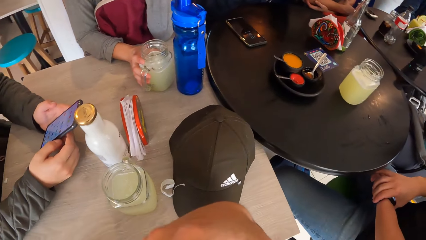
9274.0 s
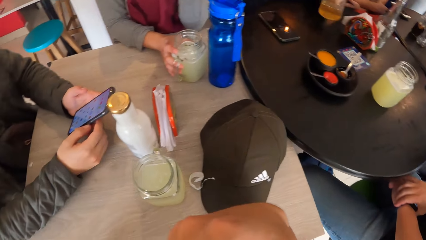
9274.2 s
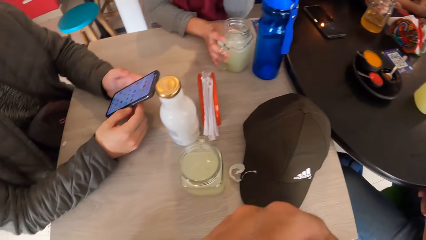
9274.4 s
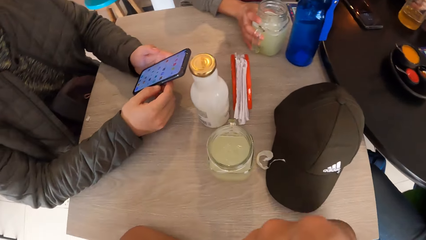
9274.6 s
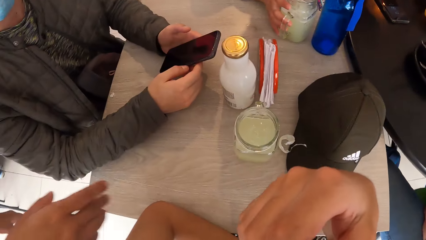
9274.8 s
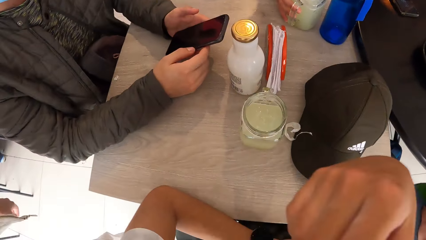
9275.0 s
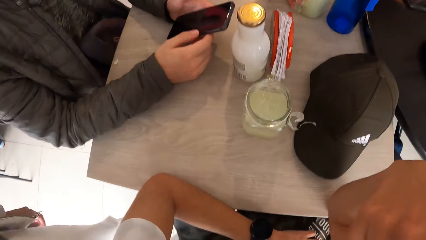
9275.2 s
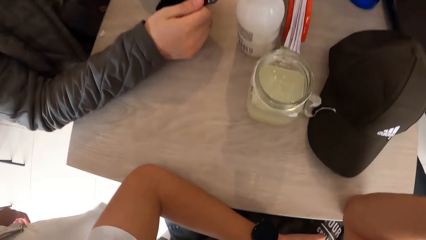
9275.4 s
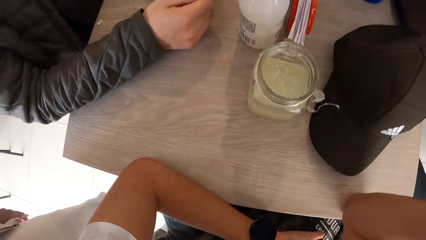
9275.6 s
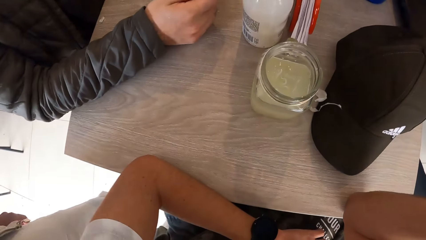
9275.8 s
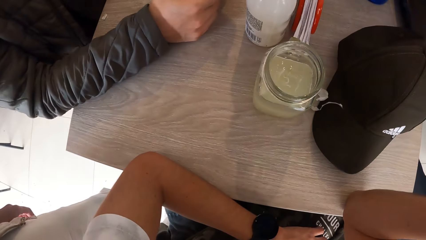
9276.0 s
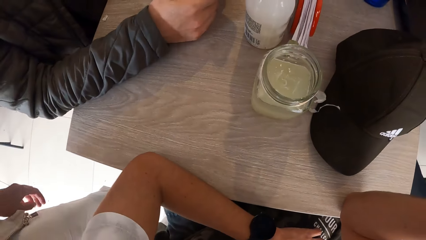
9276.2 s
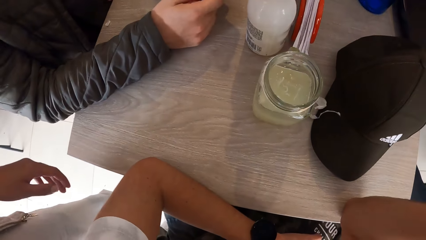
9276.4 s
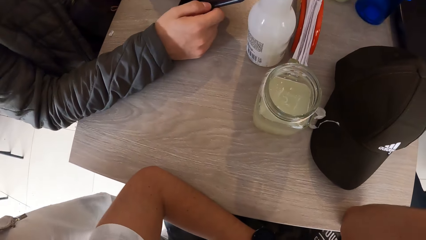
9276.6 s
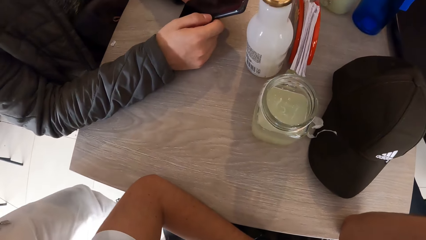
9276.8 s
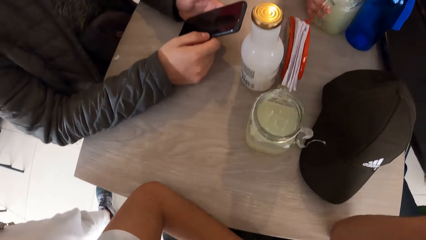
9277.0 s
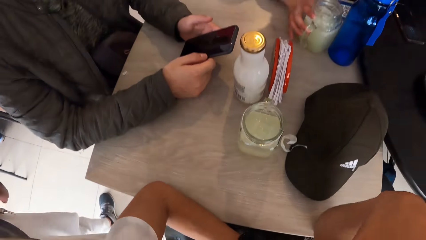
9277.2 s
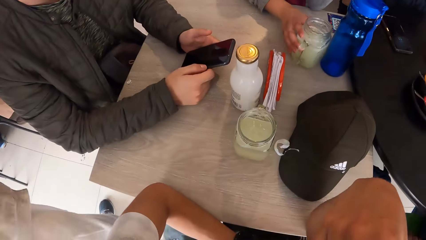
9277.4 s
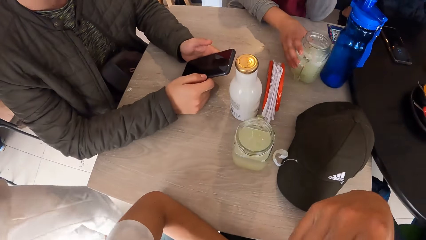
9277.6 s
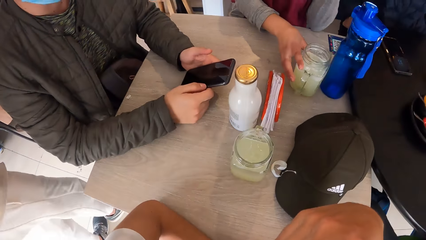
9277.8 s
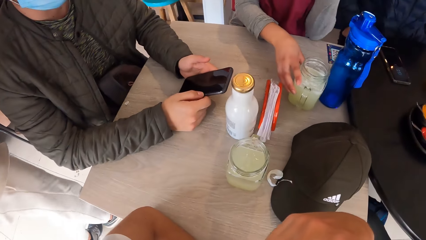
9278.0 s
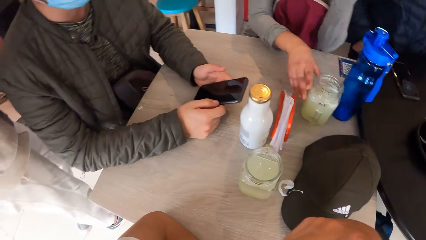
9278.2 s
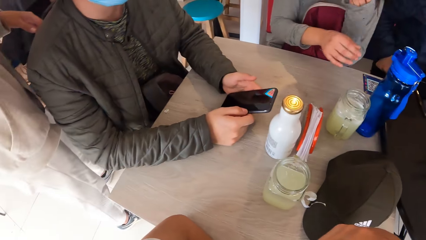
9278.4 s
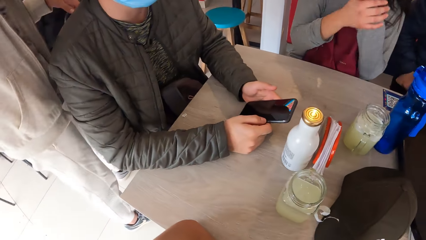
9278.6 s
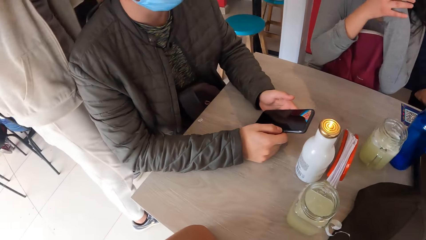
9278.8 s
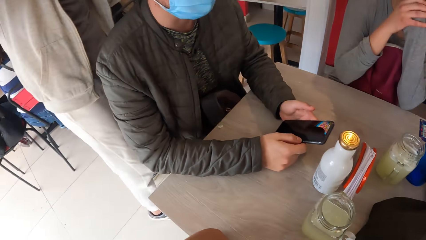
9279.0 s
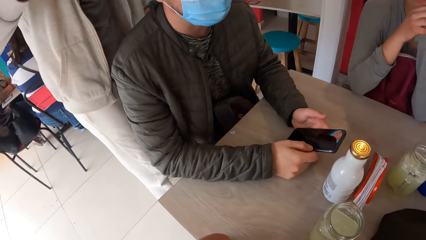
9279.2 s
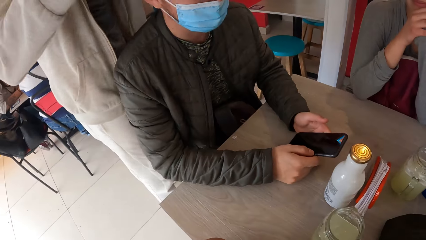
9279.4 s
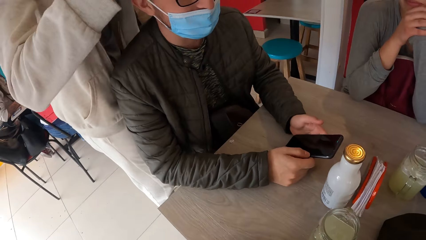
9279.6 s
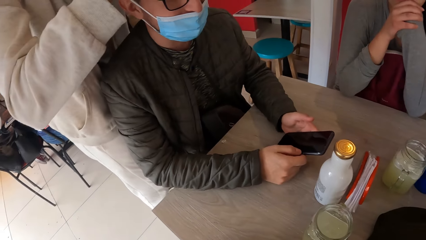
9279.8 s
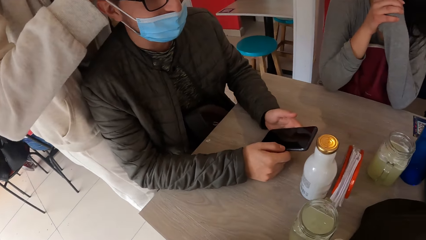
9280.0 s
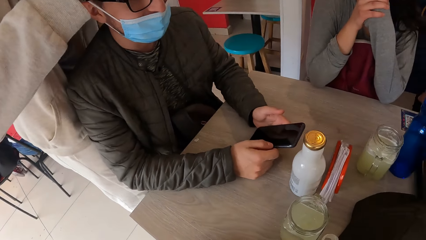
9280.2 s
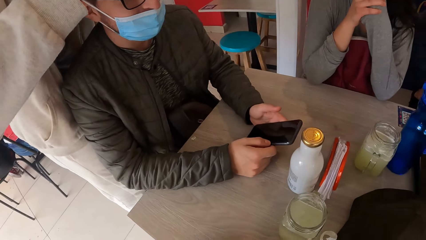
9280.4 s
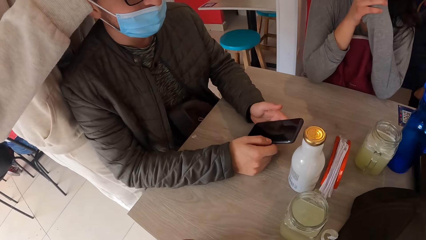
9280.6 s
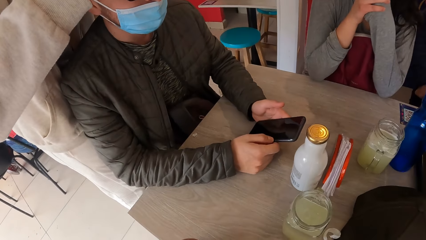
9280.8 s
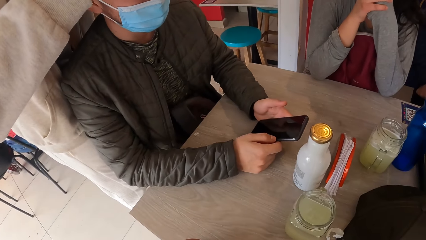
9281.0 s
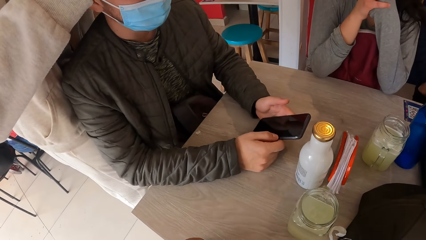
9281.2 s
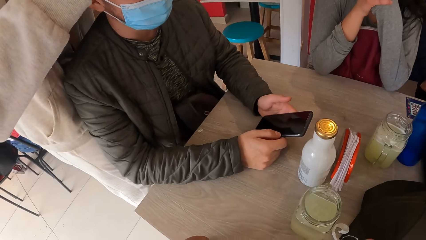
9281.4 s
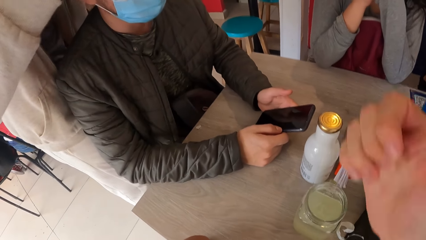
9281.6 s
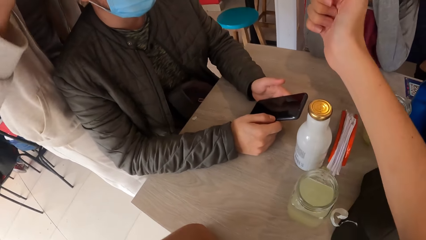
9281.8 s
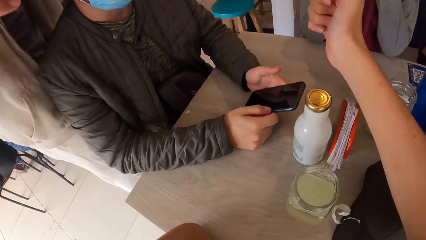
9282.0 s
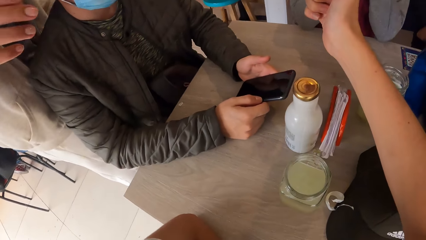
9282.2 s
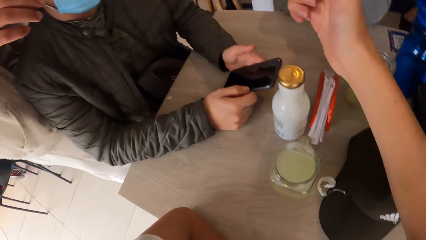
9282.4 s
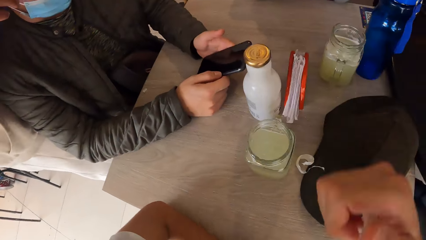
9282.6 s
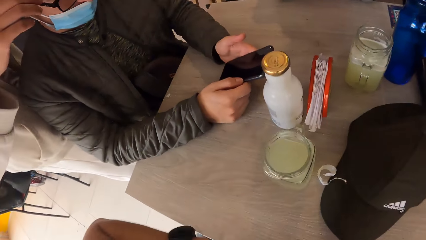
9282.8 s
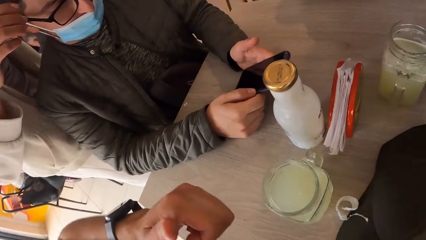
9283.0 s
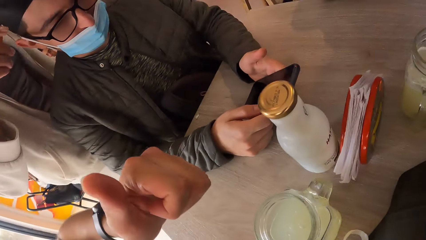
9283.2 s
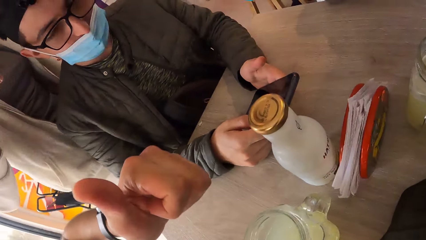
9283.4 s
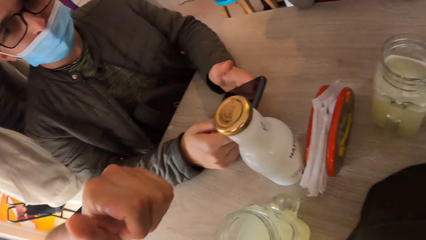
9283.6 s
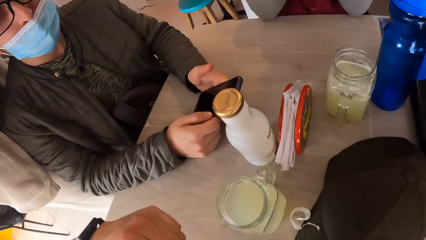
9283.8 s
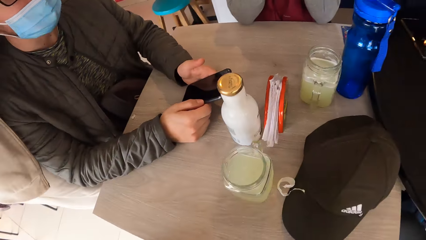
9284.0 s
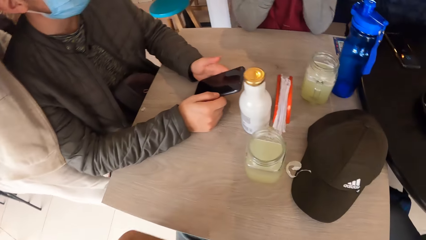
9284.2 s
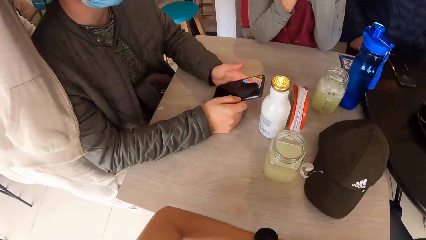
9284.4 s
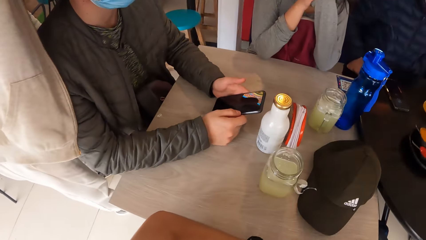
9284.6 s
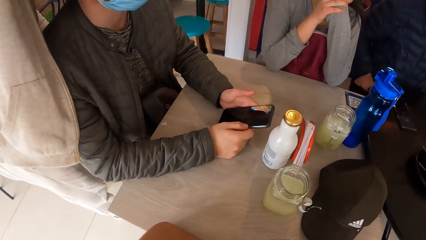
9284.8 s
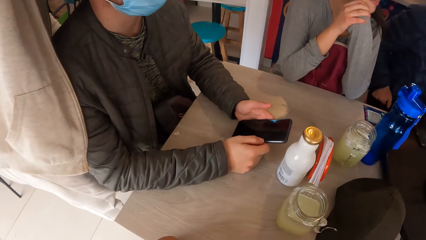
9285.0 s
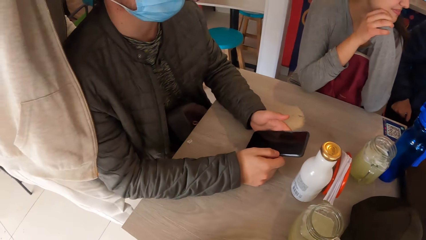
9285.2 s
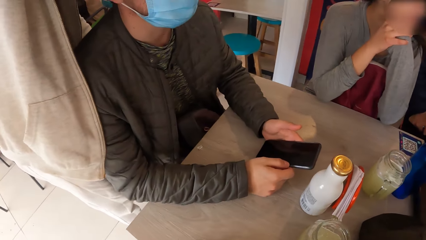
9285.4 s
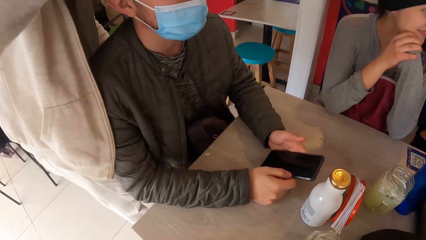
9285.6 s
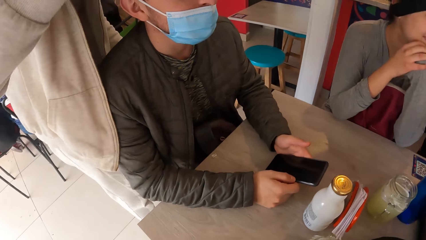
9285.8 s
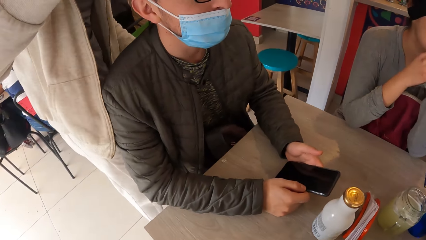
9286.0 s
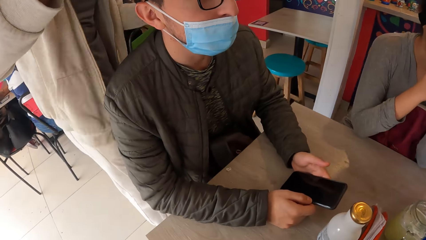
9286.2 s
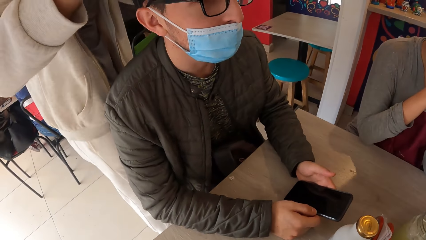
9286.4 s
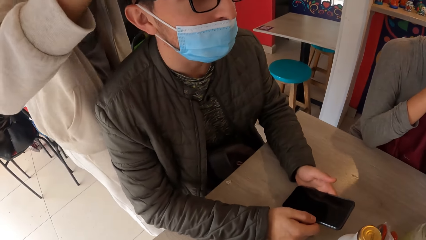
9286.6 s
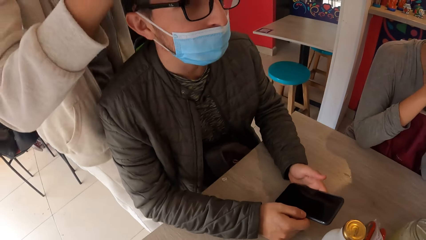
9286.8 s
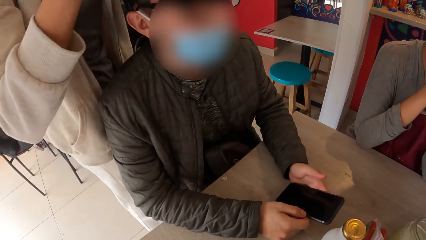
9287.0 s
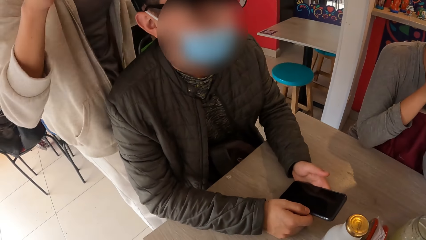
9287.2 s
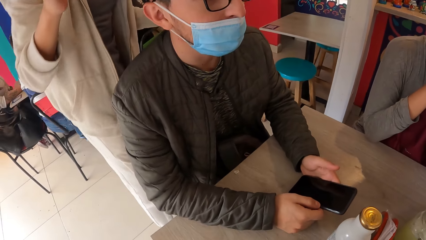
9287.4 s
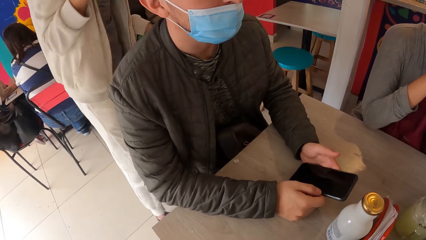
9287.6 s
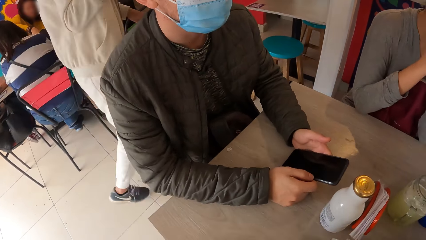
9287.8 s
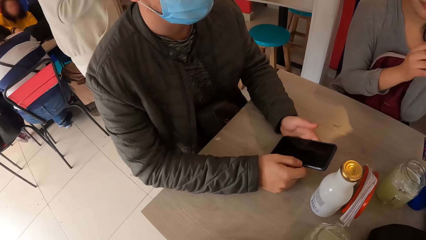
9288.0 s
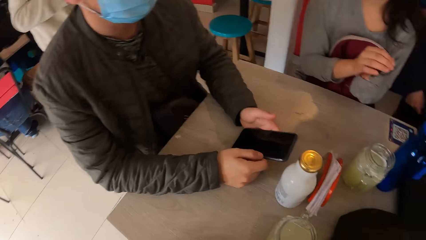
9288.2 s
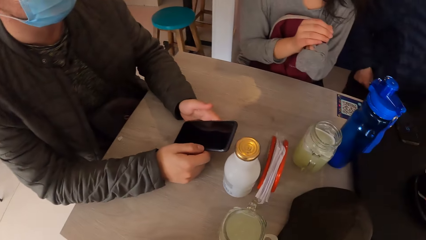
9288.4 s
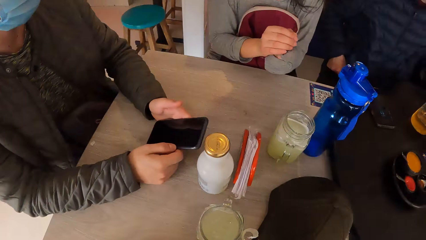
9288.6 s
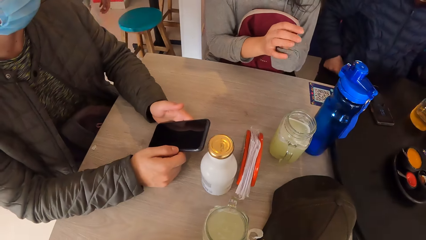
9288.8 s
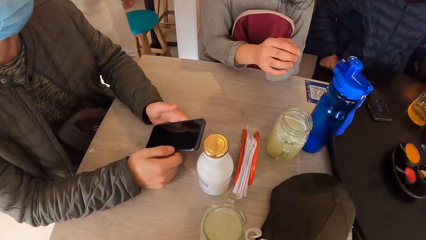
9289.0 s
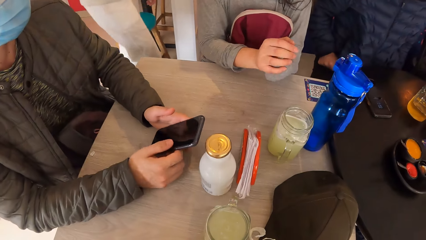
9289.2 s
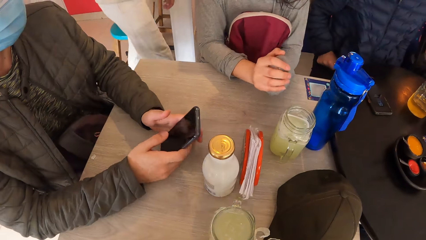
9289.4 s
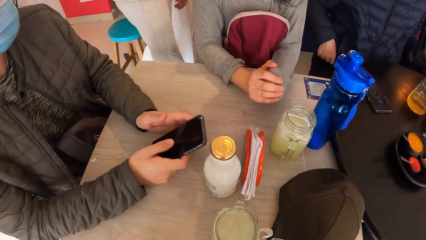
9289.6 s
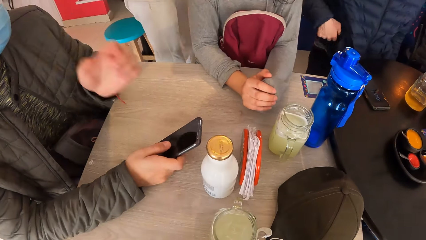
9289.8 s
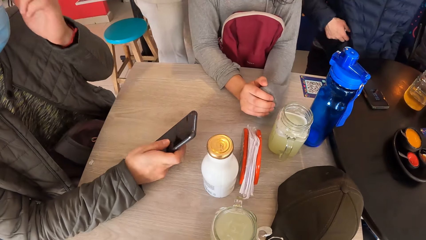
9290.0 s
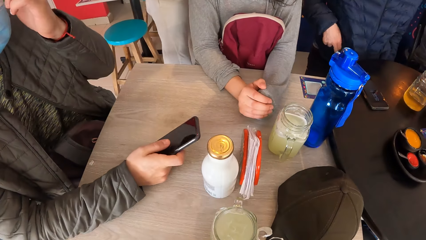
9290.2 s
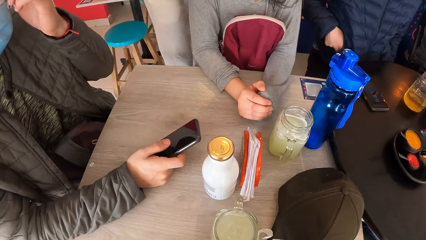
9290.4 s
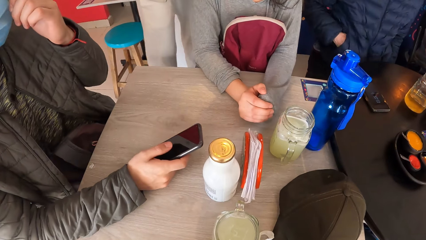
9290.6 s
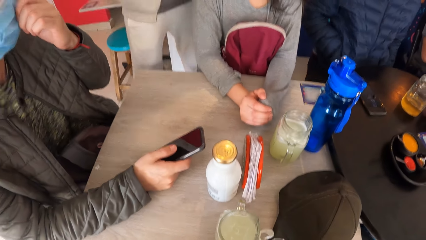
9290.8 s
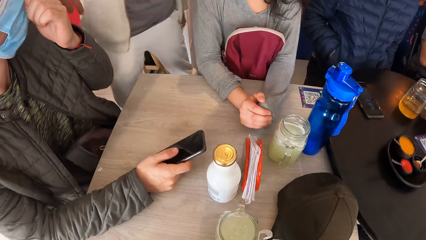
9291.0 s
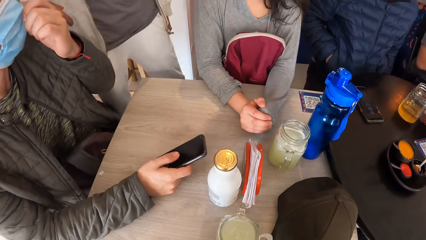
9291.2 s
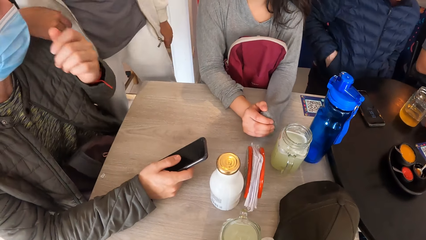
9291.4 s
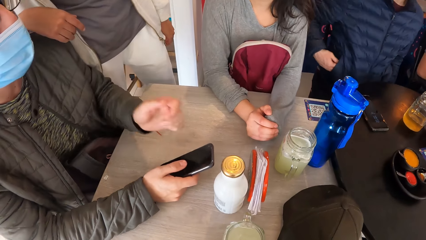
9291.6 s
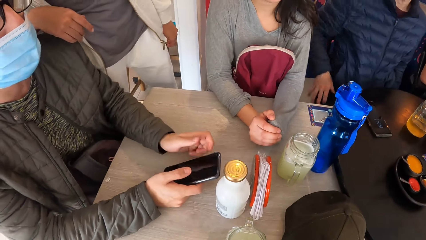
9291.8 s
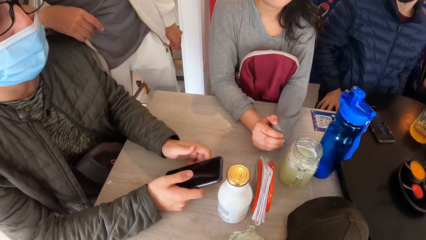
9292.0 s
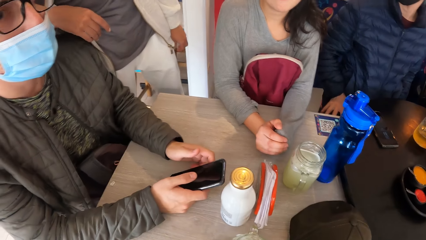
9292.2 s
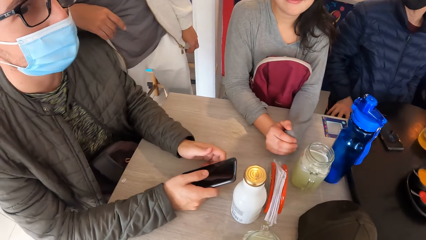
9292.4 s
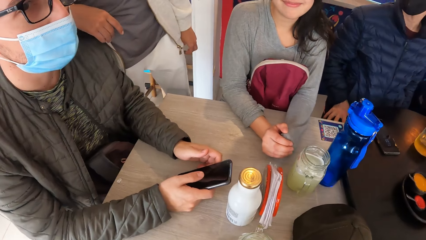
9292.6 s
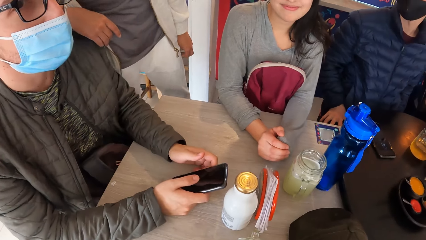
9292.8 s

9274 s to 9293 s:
A man drops the glass of juice on the table with his left hand. A woman moves the glass of juice on the table with her right hand. A person stands behind another person. The camera wearer talks to the first person, the second person and a third person. Another man adjusts the face mask on his face with his left hand.
